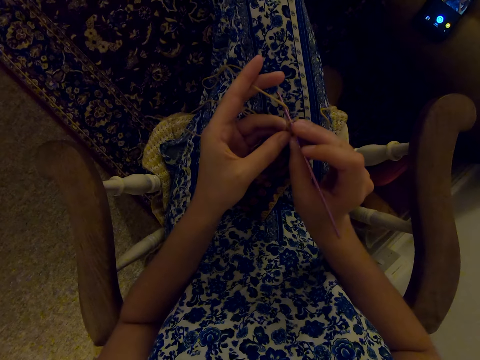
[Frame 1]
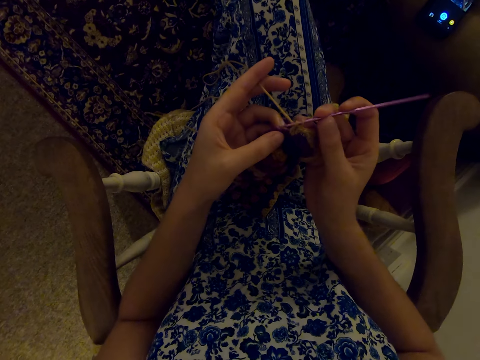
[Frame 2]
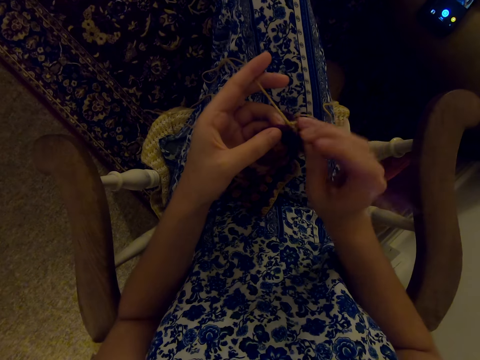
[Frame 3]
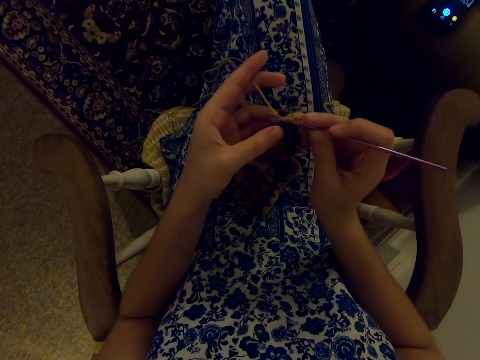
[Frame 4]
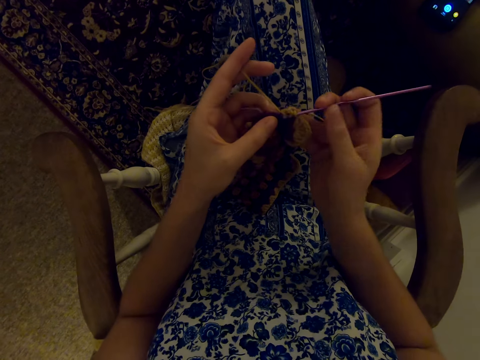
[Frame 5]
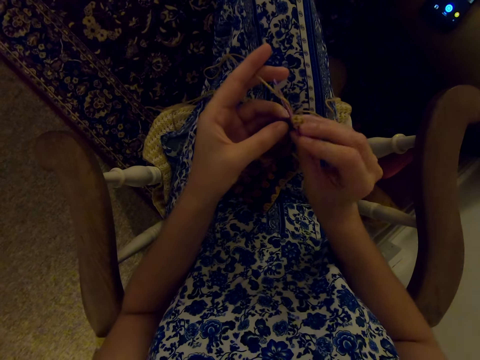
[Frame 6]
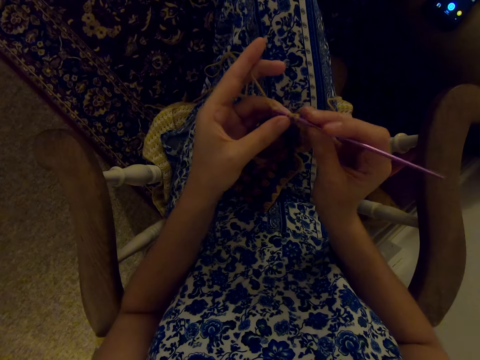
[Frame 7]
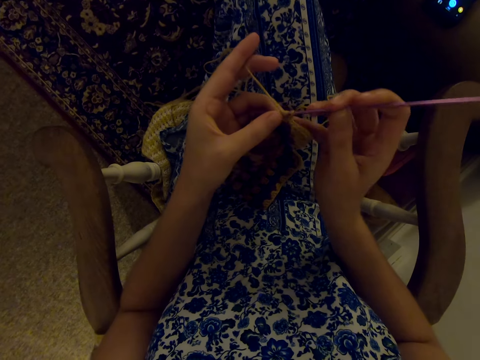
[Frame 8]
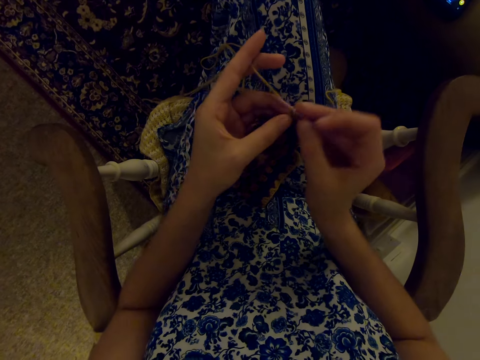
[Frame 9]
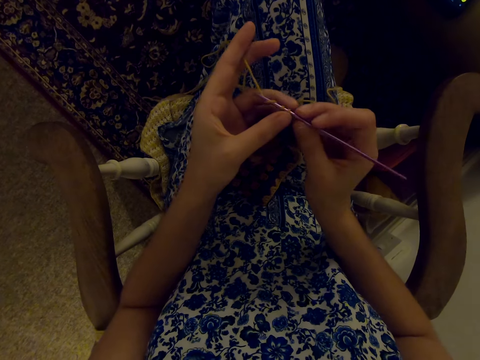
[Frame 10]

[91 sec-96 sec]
The camera wearer knits.

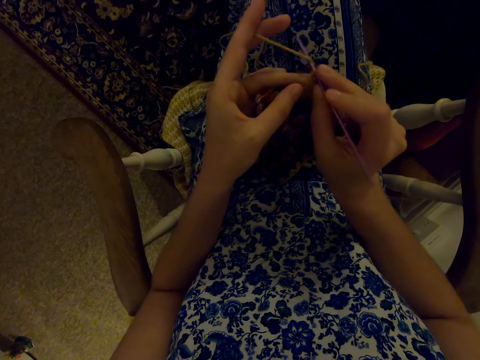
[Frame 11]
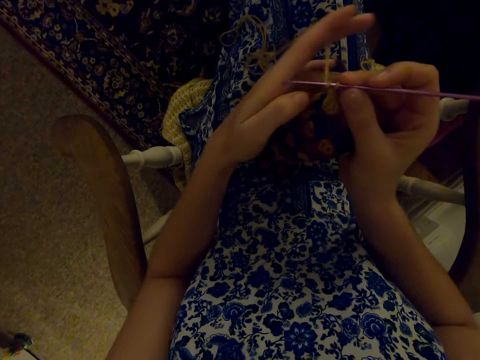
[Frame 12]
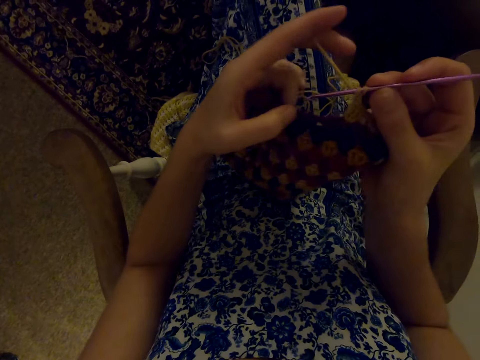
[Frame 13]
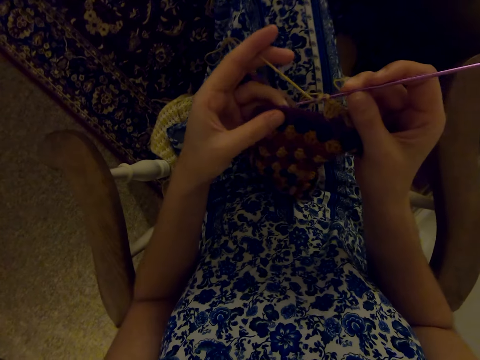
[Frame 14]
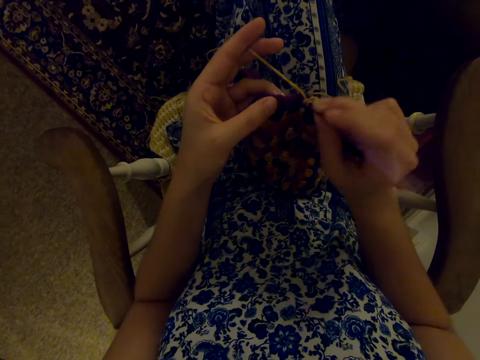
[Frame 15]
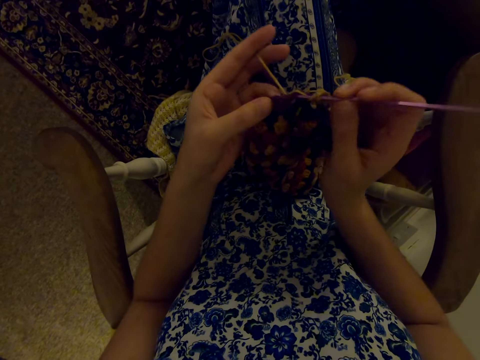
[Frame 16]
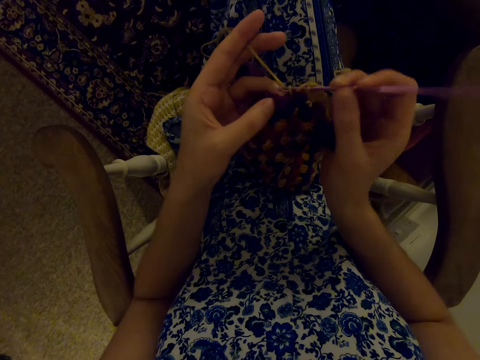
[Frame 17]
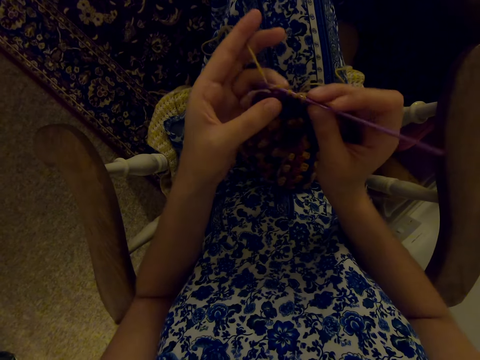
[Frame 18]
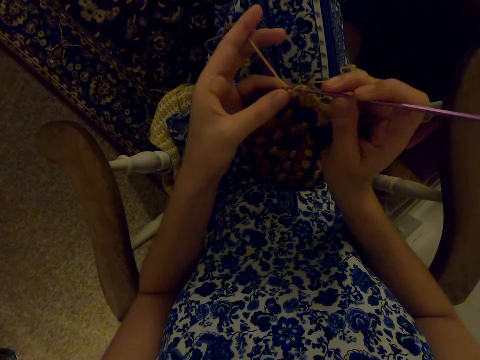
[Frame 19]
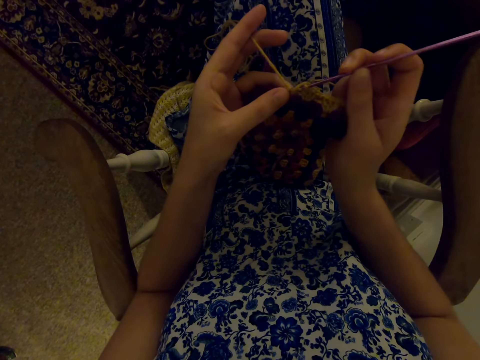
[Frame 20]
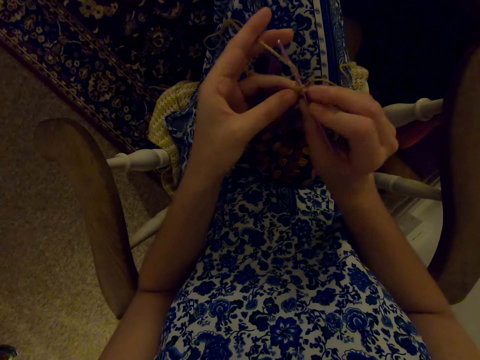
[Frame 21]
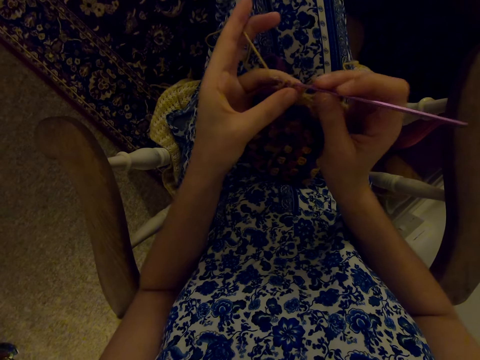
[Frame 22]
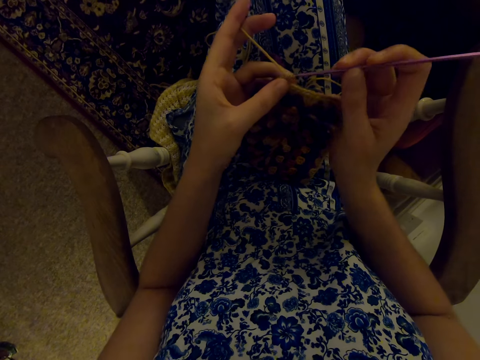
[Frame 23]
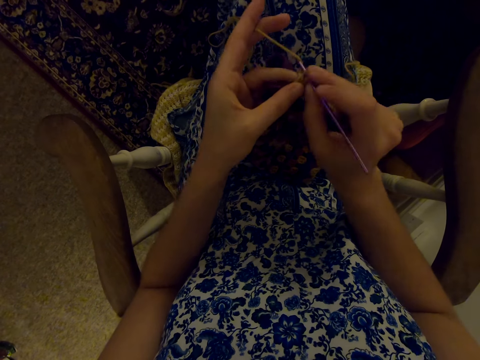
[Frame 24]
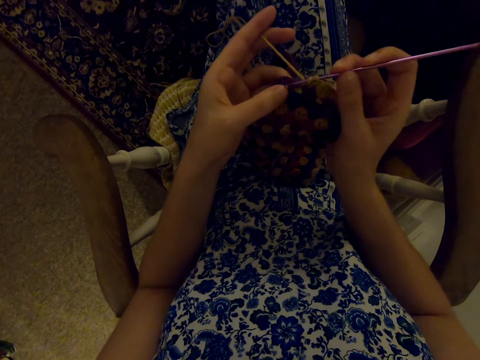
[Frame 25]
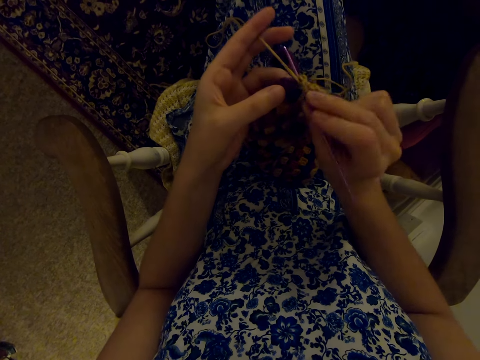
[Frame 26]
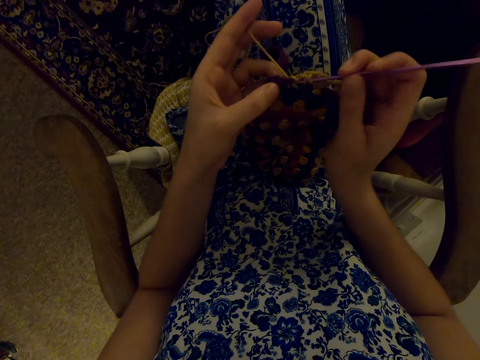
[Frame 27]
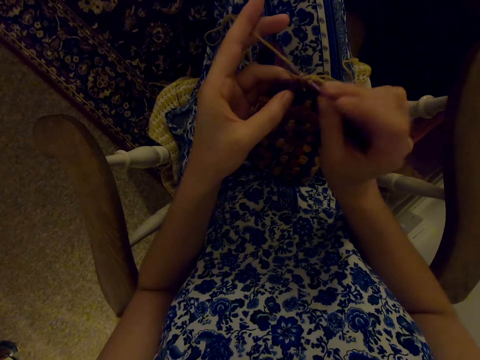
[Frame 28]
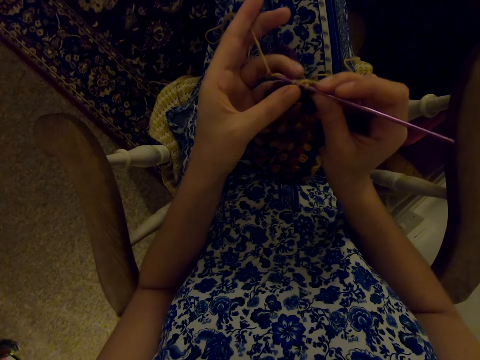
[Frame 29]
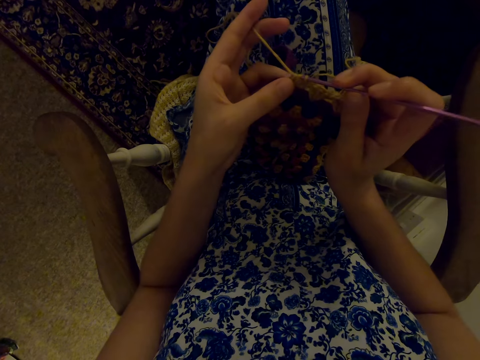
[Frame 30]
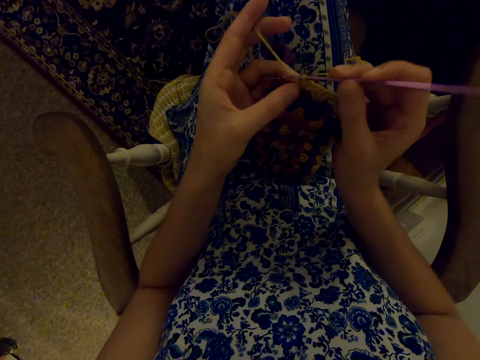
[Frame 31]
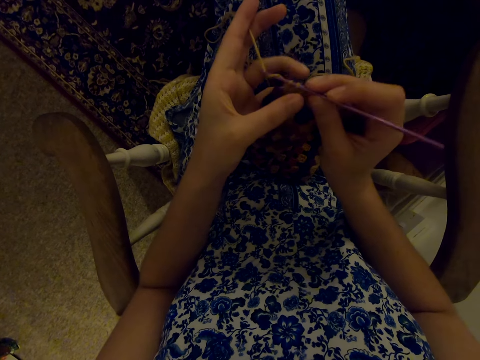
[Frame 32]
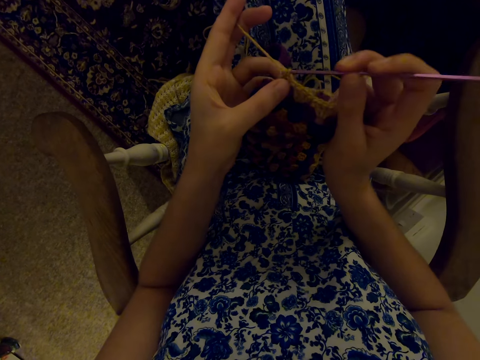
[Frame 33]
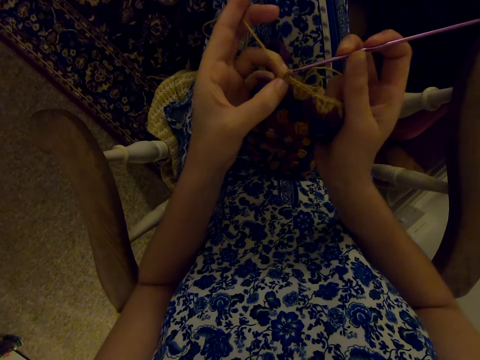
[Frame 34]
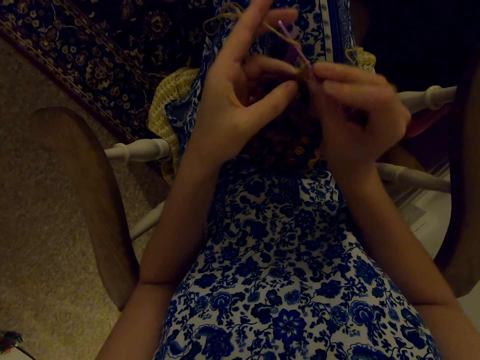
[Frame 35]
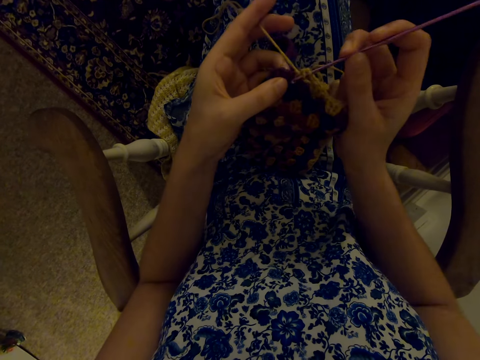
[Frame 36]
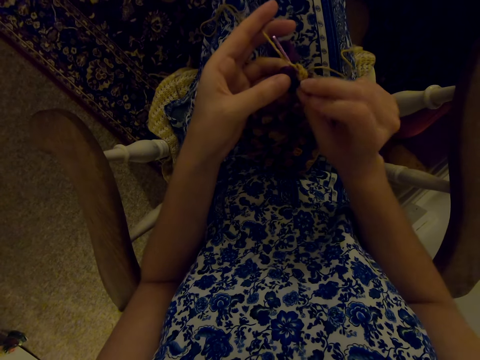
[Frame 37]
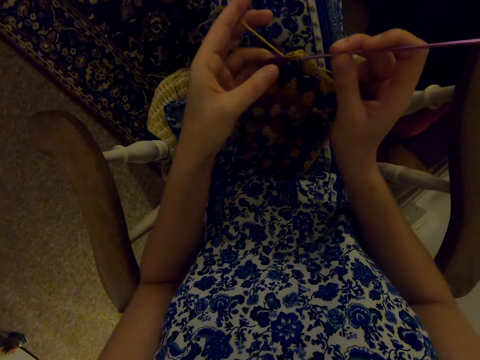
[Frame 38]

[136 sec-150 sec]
The camera wearer moves her hands. She knits.

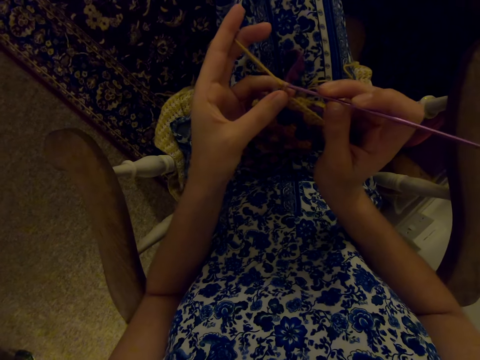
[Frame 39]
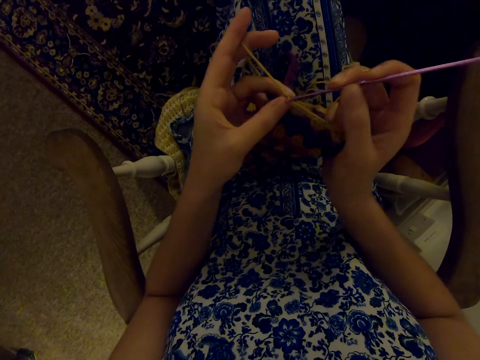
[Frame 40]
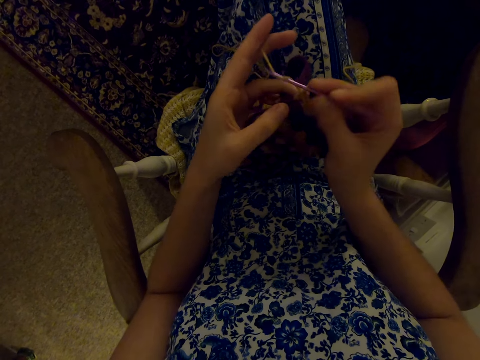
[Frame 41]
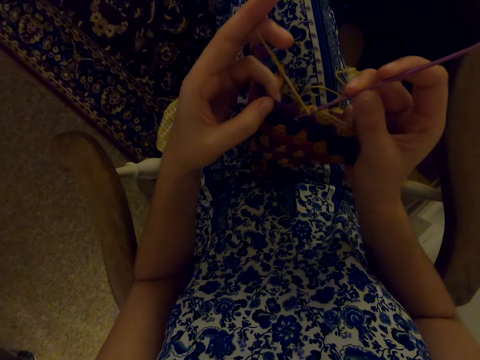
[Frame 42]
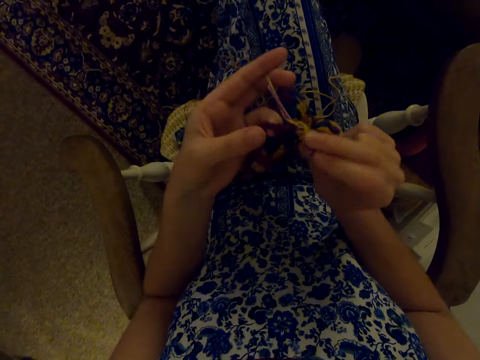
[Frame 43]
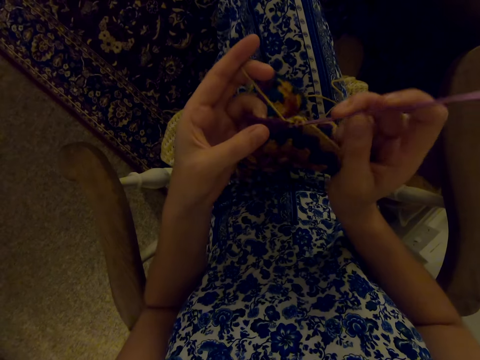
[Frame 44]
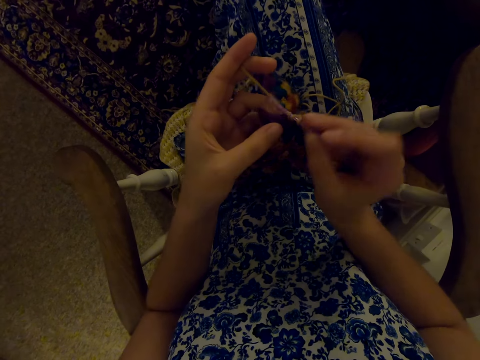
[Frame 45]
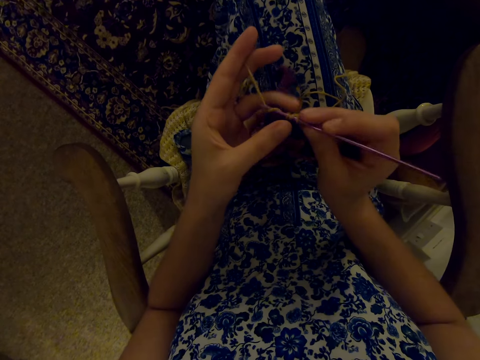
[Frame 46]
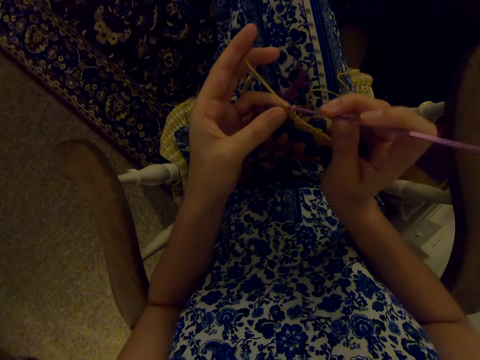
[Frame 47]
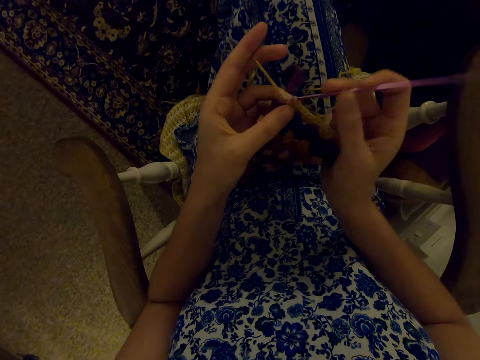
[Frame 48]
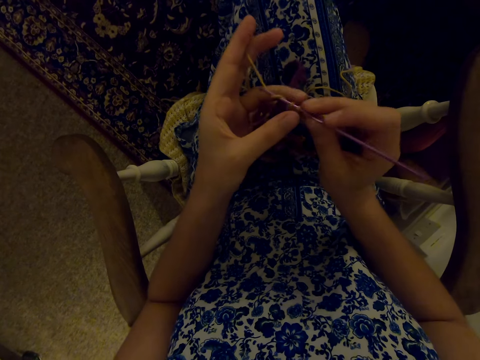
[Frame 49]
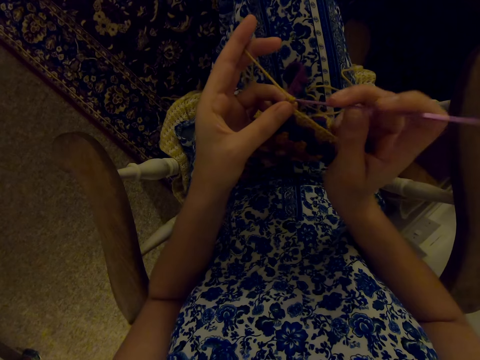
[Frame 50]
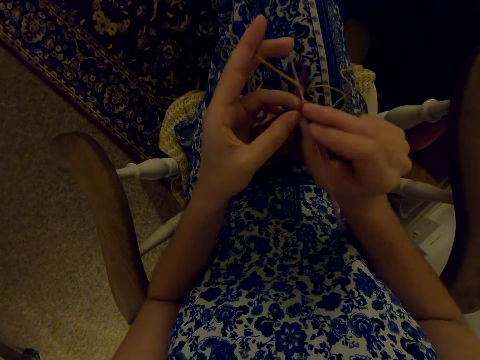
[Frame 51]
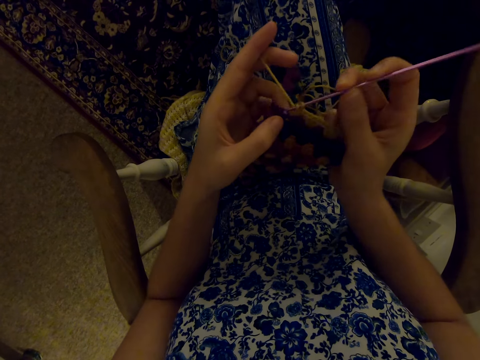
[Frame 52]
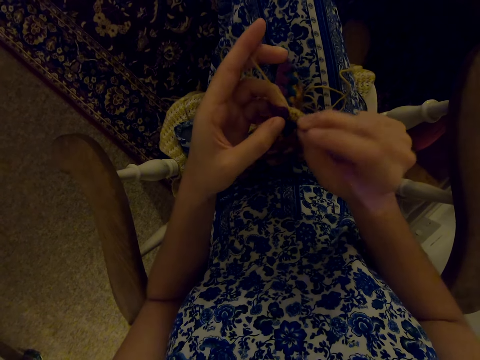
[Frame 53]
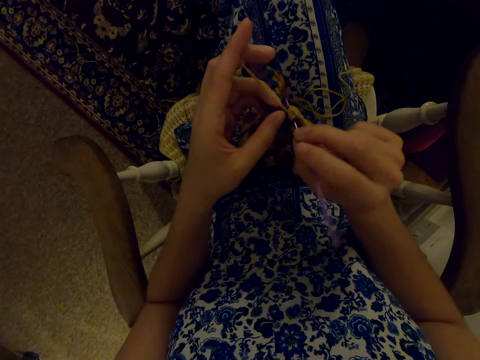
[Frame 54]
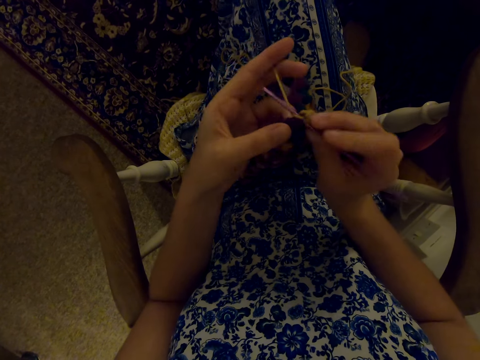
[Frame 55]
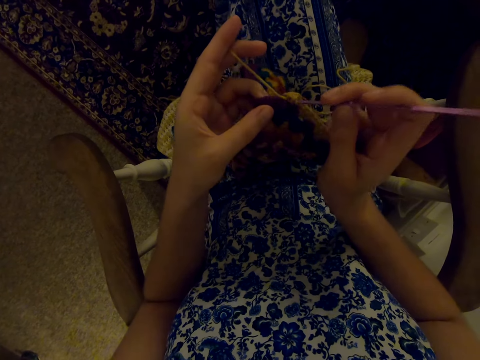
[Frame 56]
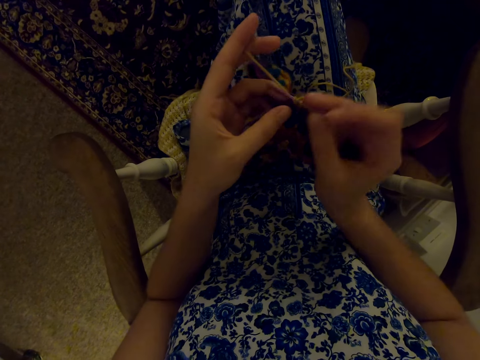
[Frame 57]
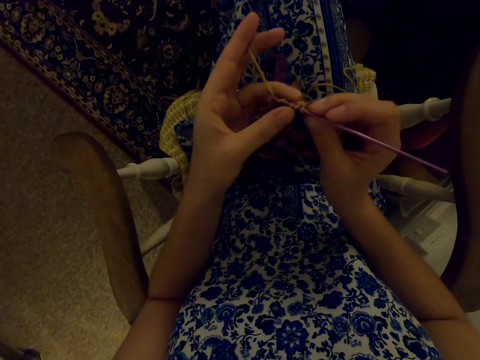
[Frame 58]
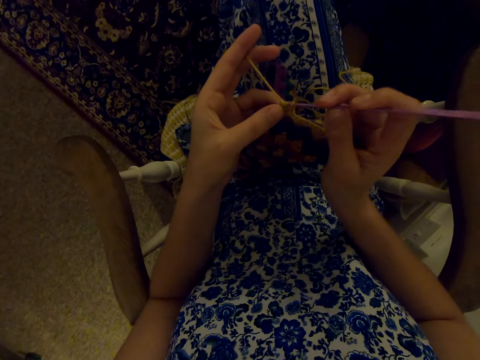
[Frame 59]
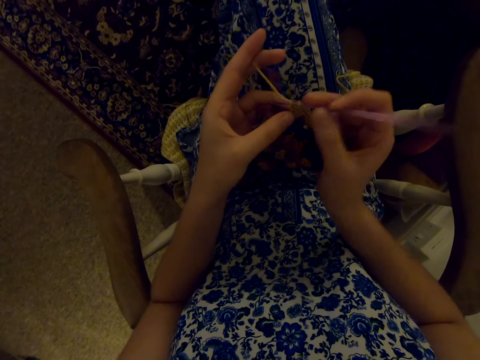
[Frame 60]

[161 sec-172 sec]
The camera wearer moves her hands. She knits.
